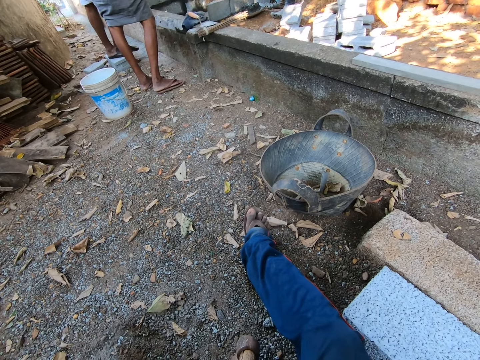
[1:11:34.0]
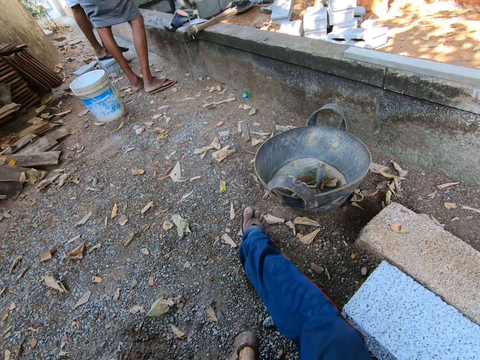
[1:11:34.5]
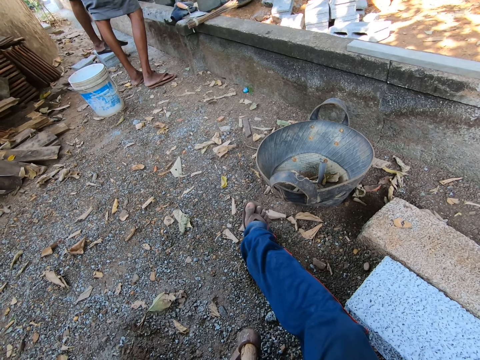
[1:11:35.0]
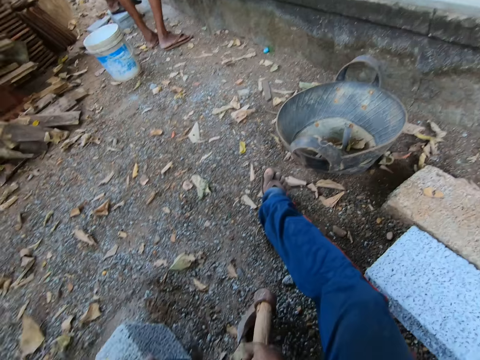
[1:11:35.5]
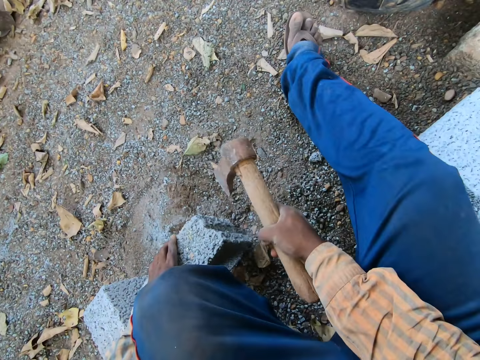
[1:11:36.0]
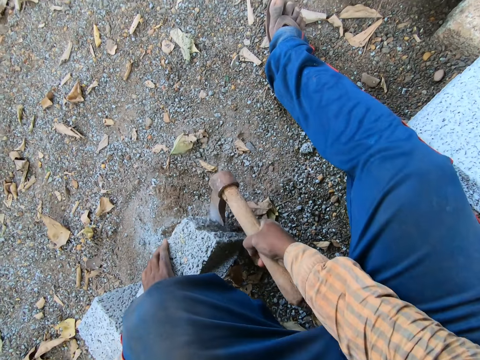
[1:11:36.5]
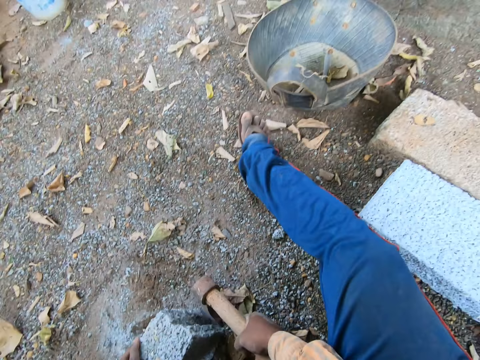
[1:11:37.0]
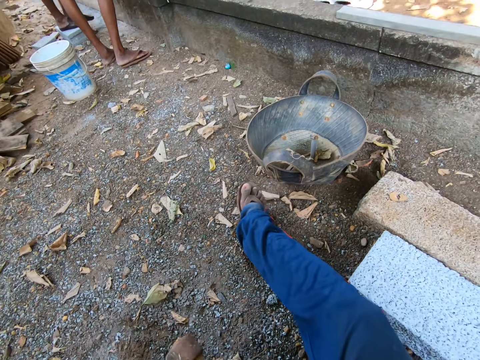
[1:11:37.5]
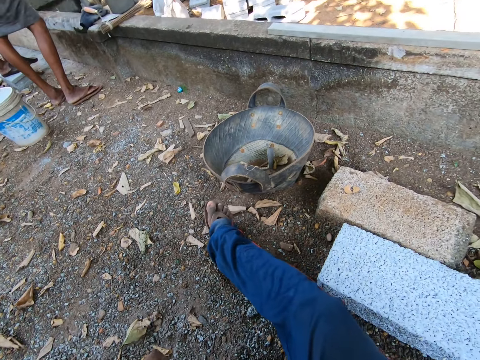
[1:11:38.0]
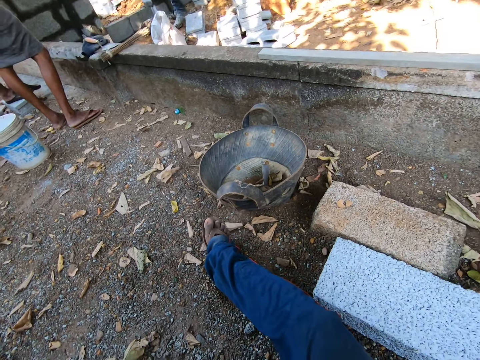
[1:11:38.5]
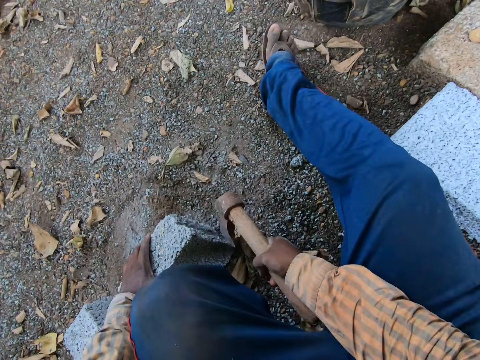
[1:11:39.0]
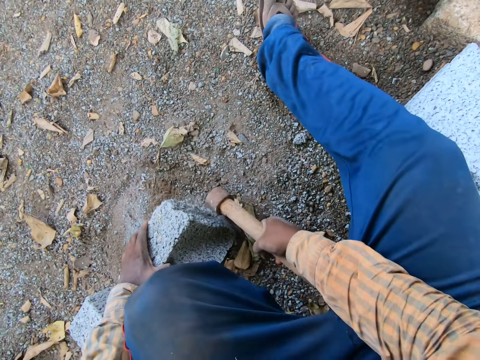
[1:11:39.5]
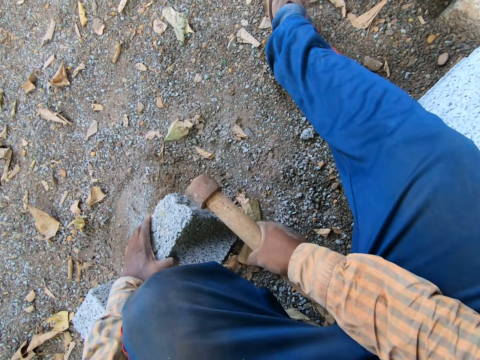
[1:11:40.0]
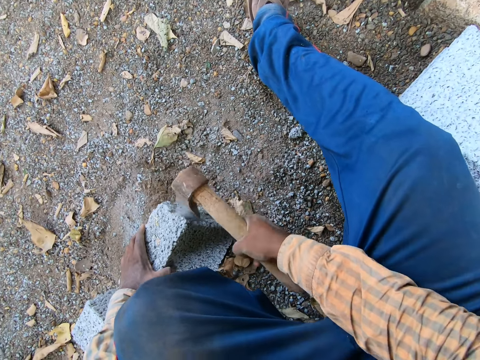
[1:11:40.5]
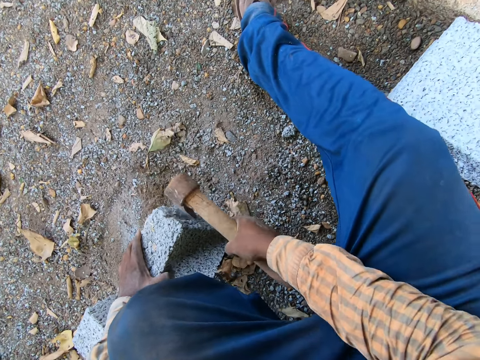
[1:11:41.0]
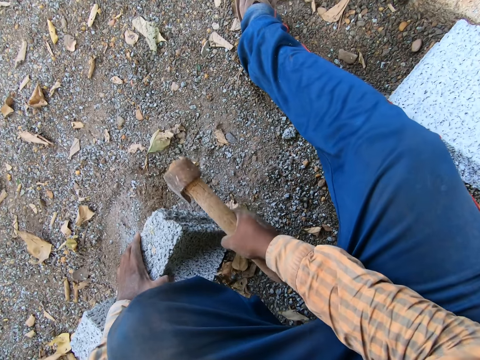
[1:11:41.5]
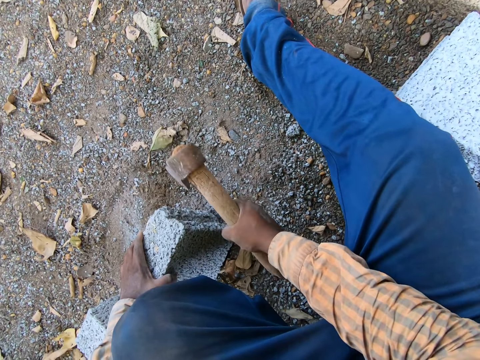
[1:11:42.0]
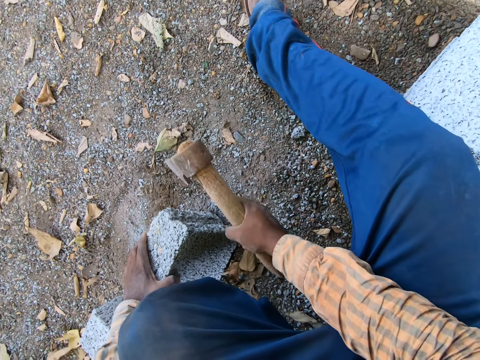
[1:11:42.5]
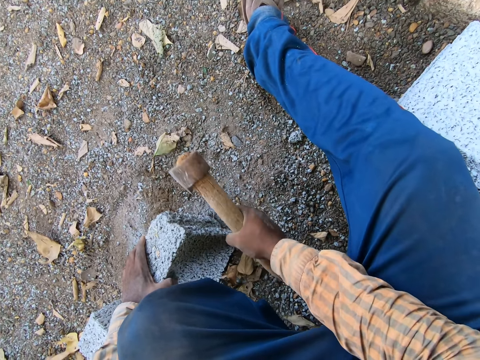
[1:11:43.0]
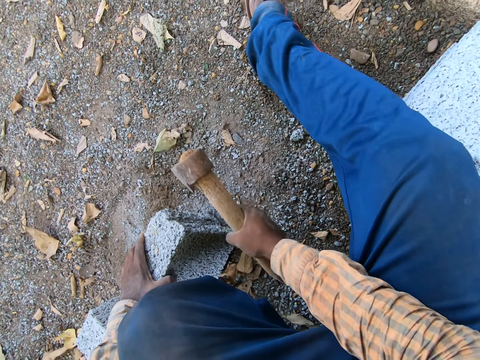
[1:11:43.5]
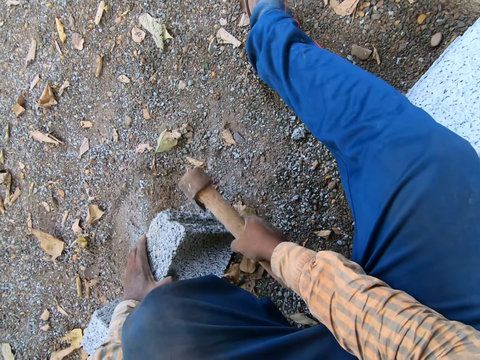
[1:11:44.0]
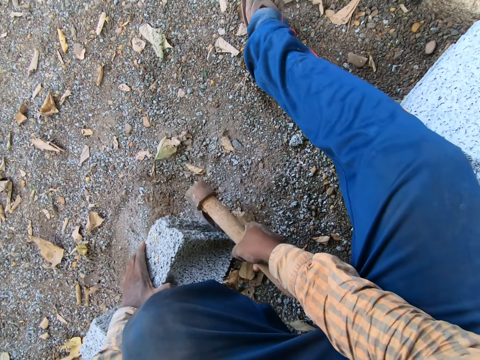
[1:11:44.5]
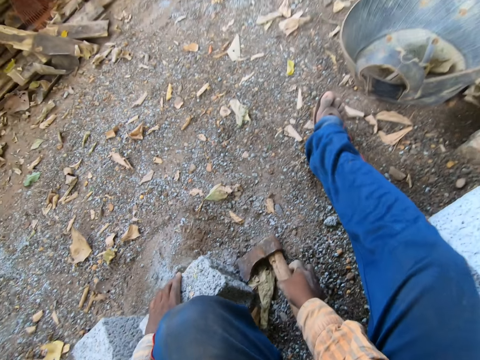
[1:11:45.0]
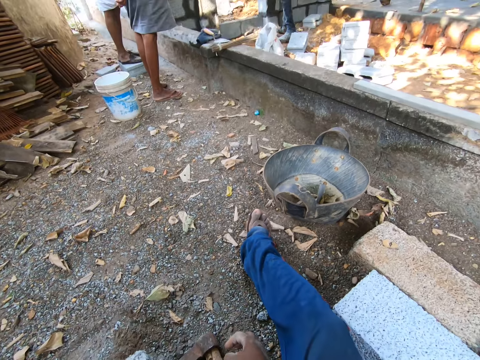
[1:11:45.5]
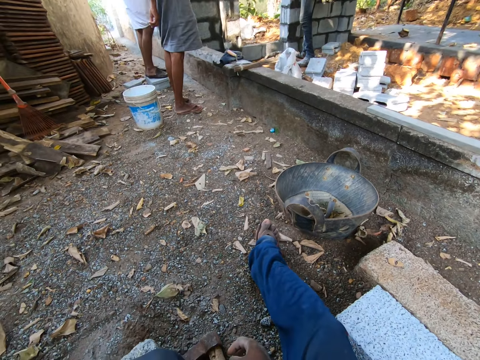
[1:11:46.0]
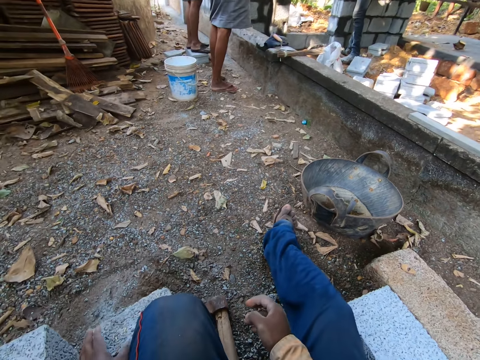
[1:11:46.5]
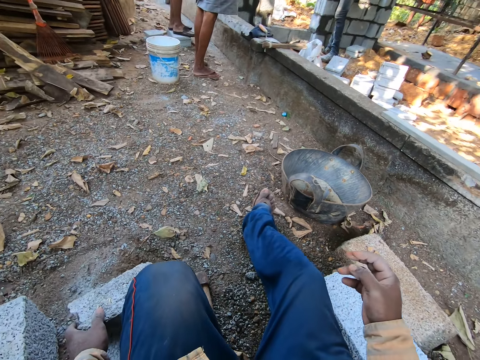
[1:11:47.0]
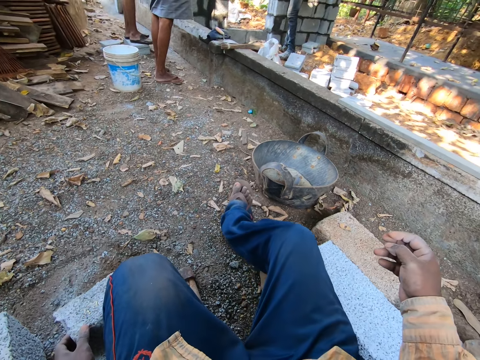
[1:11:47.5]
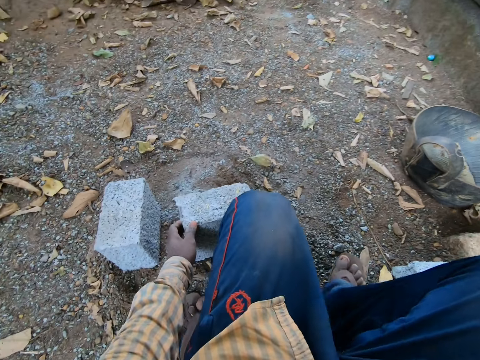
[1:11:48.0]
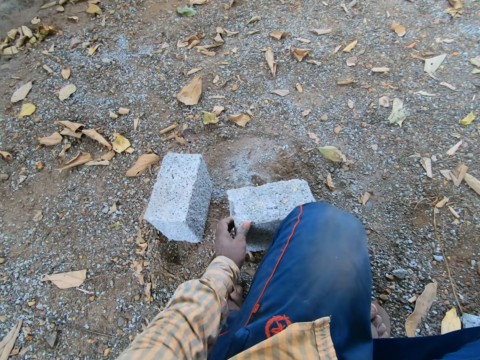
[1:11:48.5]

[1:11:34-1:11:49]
The camera wearer hits the piece of block in his left hand with the axe in his right hand. He drops the axe on the ground from his right hand.

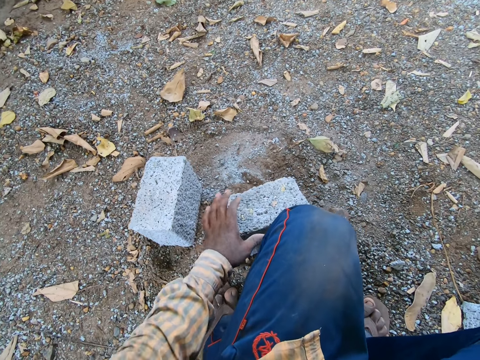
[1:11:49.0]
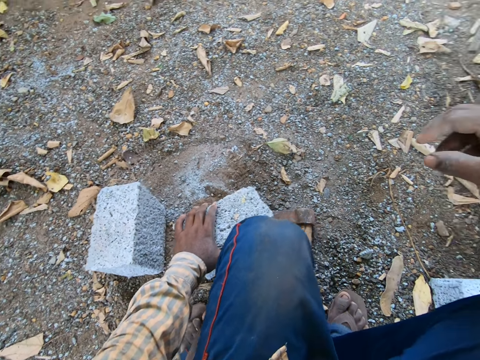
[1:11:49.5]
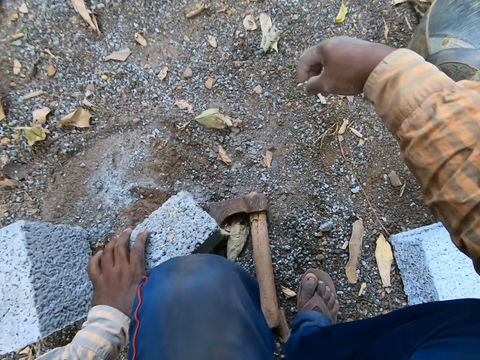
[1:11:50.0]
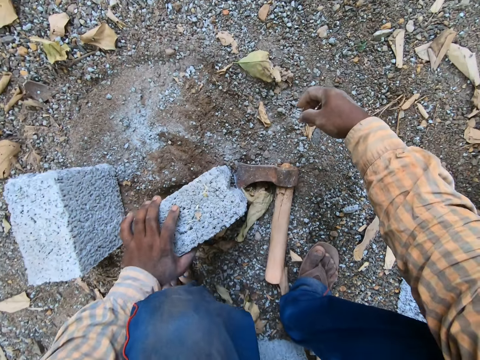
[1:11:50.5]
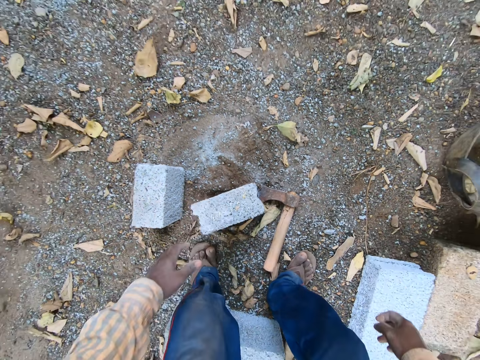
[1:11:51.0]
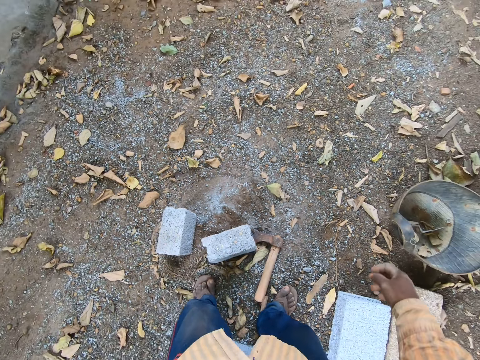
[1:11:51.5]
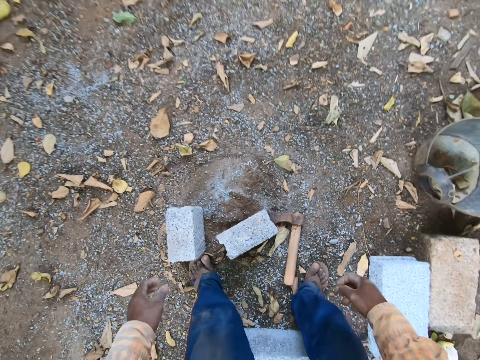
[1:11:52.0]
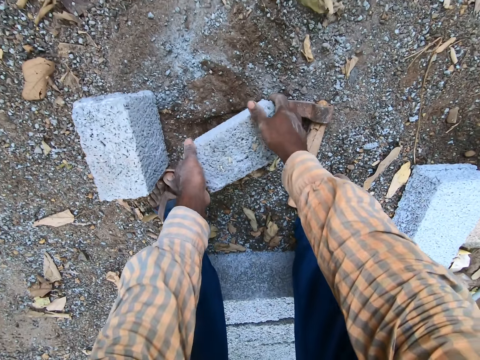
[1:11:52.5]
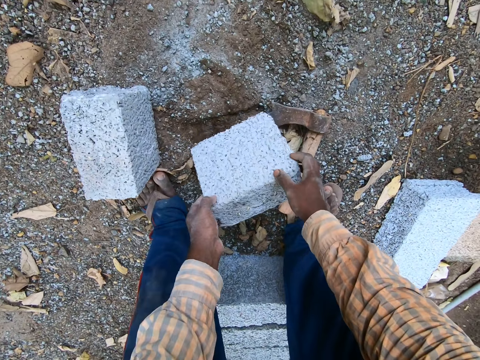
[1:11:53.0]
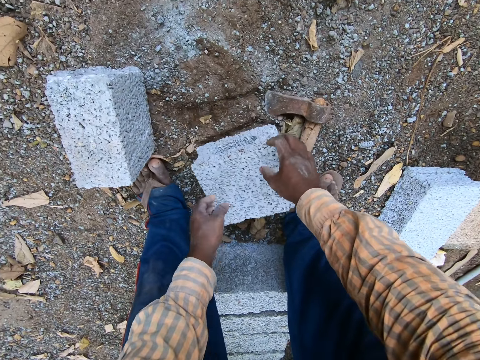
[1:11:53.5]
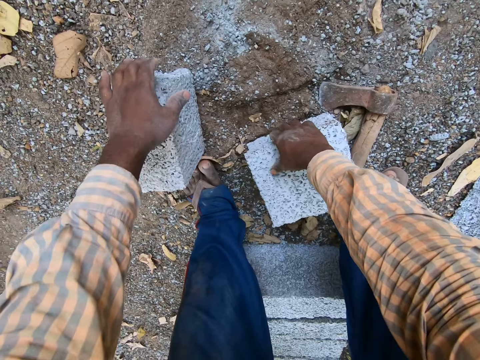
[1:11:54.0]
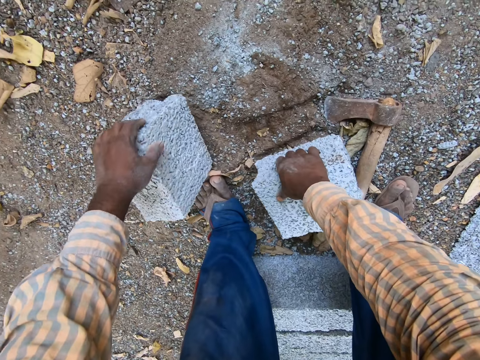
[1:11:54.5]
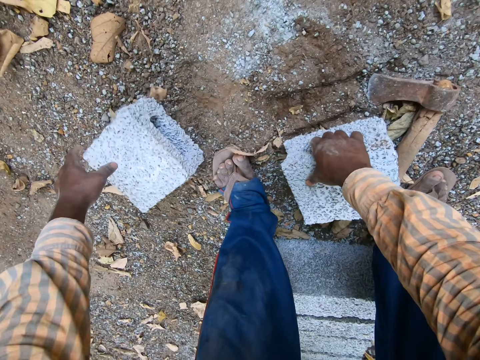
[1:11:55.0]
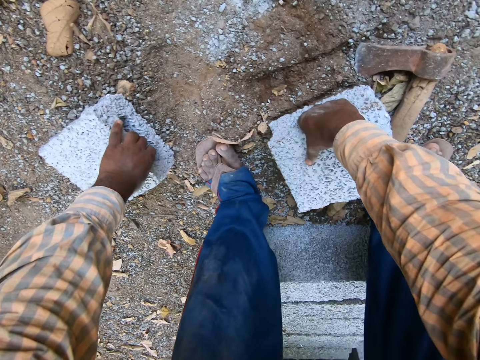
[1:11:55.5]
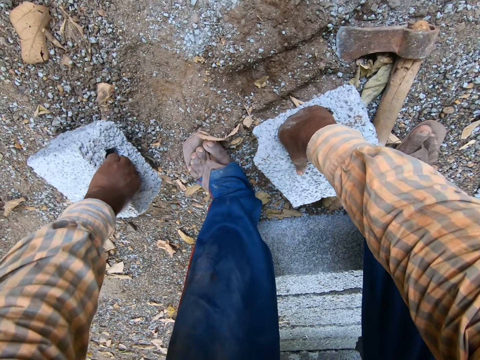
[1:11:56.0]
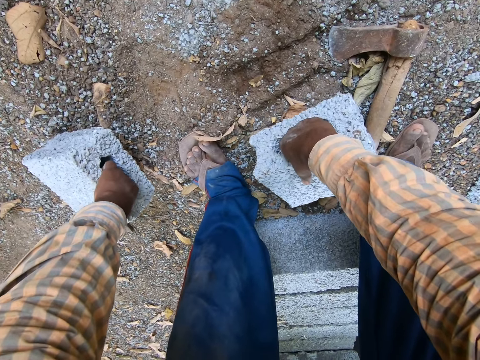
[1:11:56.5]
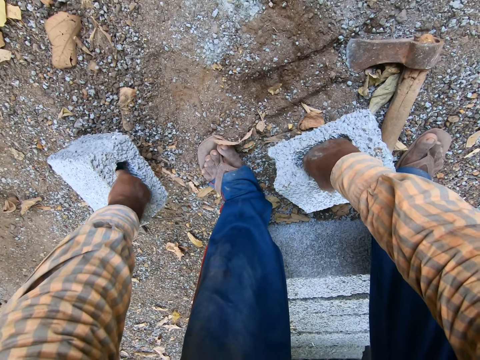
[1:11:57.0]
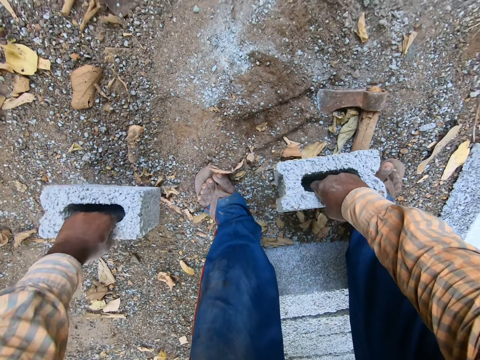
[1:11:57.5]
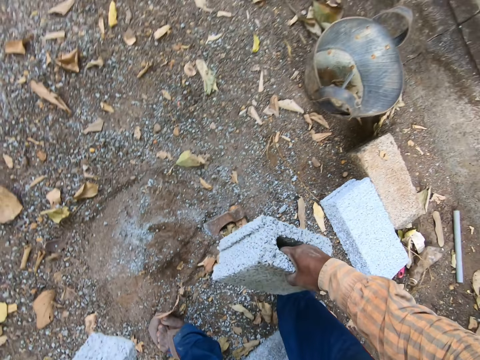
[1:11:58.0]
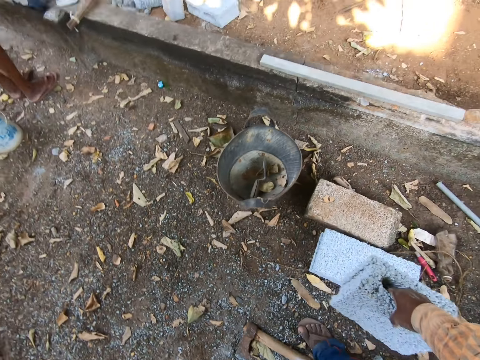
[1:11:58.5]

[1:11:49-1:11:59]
The camera wearer picks a building block. They pick the building block again. They carry the pieces of blocks on the ground with both hands.

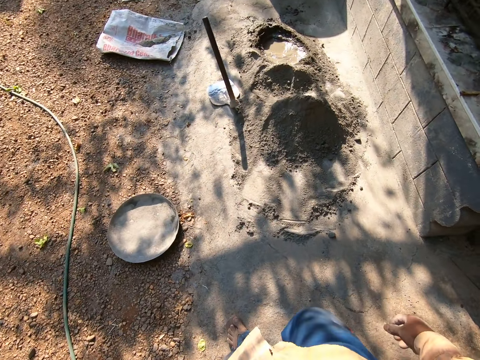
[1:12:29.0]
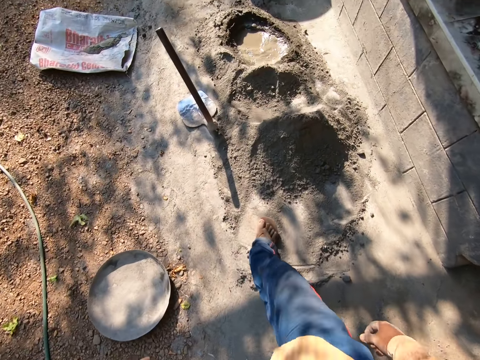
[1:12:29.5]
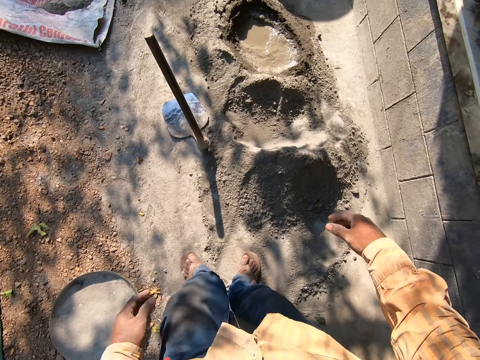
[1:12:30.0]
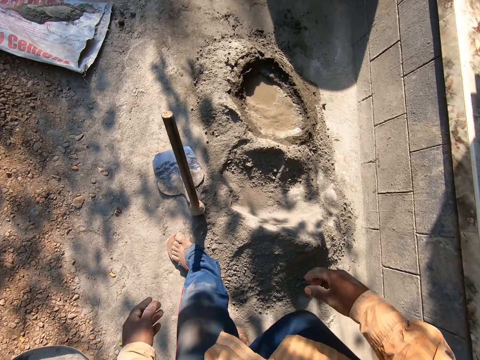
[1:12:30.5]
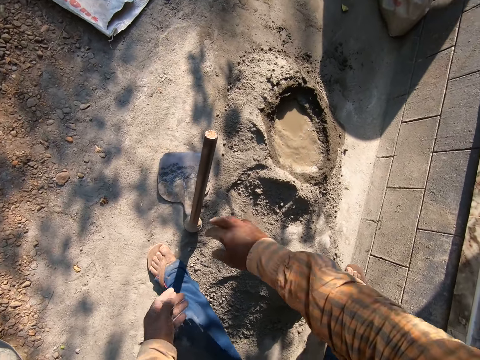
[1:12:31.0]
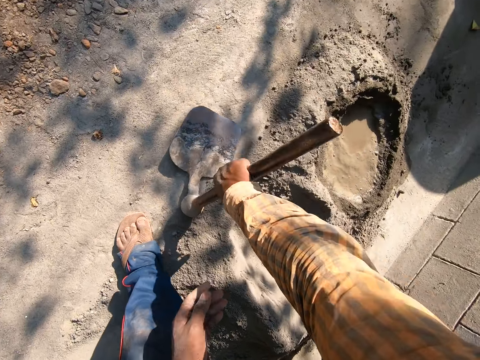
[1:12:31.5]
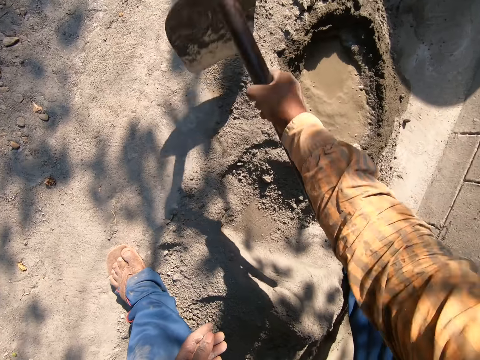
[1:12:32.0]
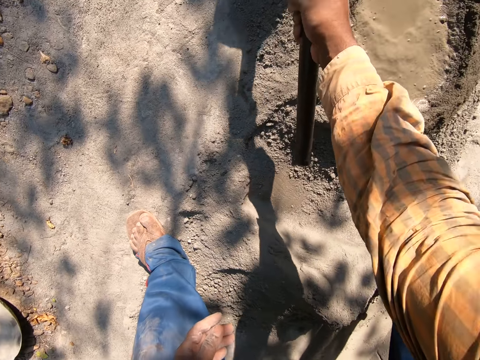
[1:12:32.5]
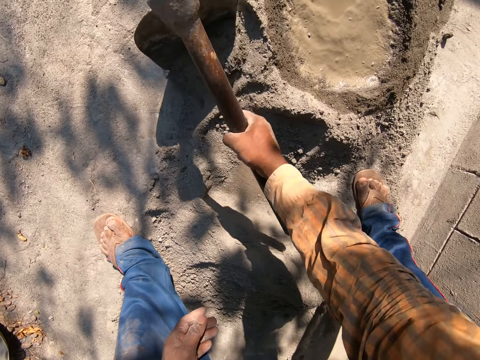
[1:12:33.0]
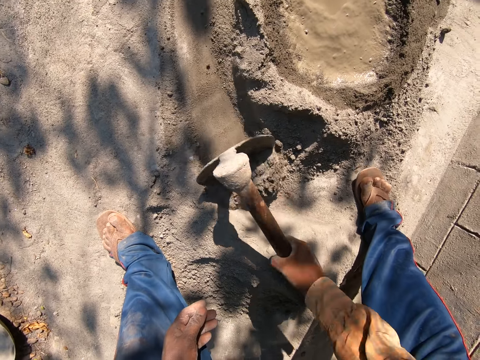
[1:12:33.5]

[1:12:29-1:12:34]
The camera wearer picks up a hoe from the ground with his right hand. He gathers some cement on the ground with the hoe in his right hand.
